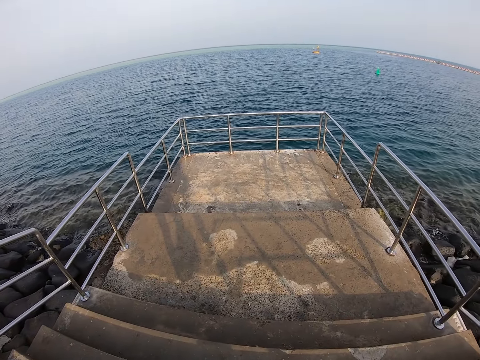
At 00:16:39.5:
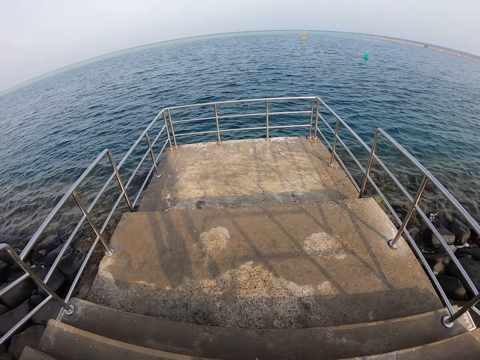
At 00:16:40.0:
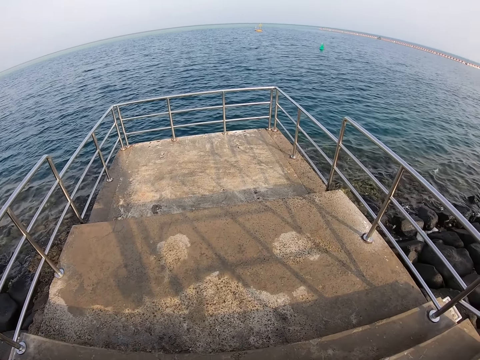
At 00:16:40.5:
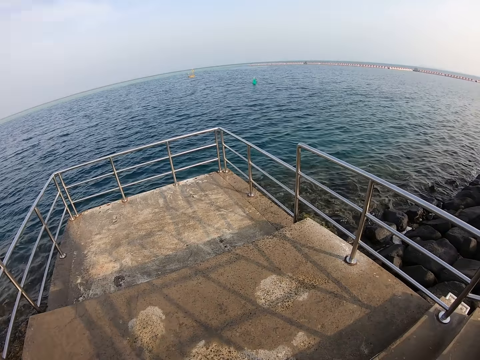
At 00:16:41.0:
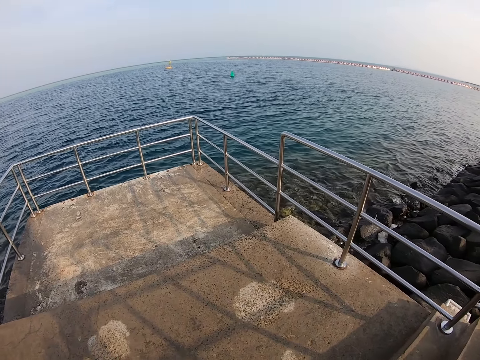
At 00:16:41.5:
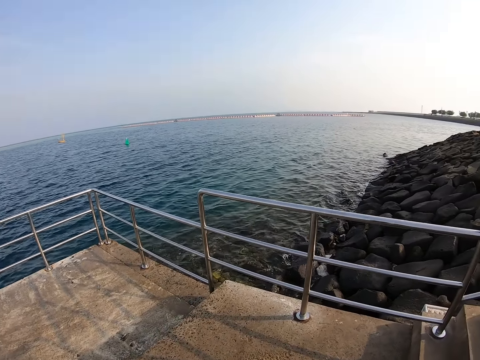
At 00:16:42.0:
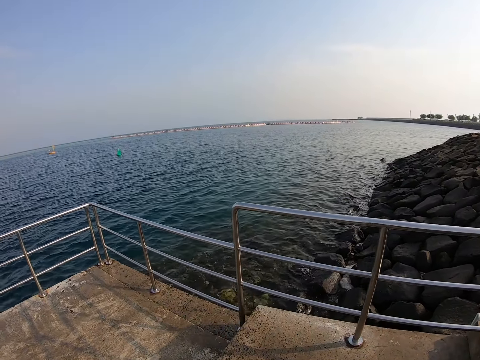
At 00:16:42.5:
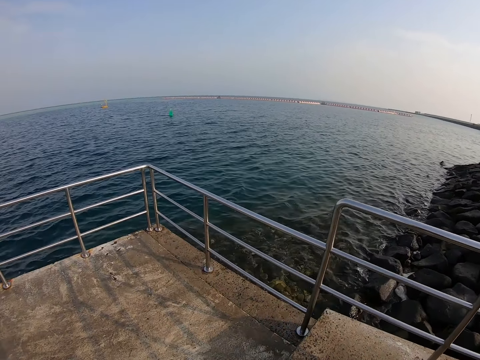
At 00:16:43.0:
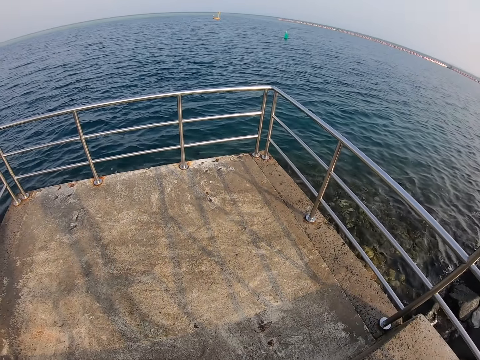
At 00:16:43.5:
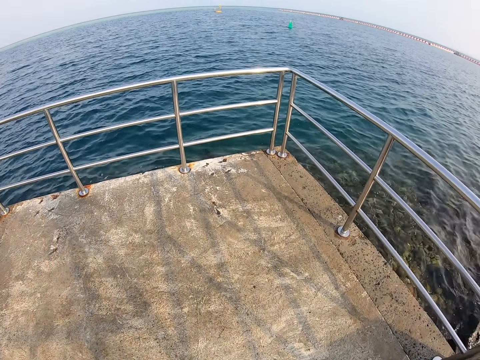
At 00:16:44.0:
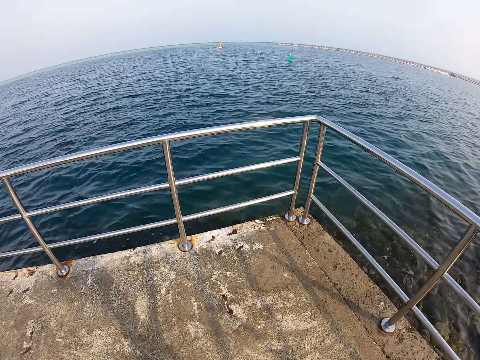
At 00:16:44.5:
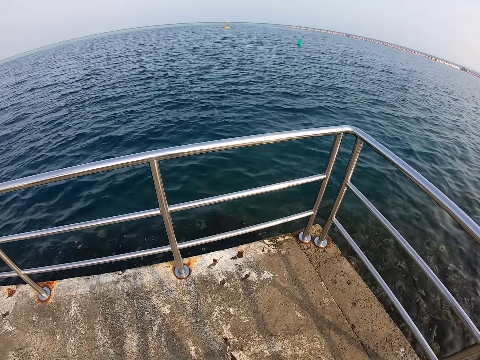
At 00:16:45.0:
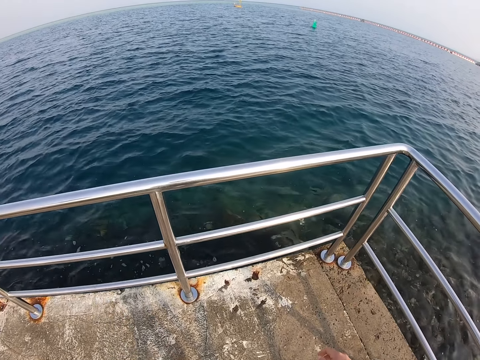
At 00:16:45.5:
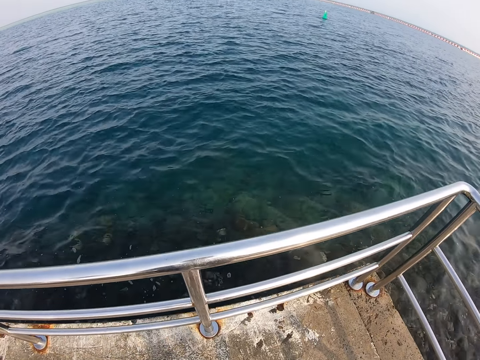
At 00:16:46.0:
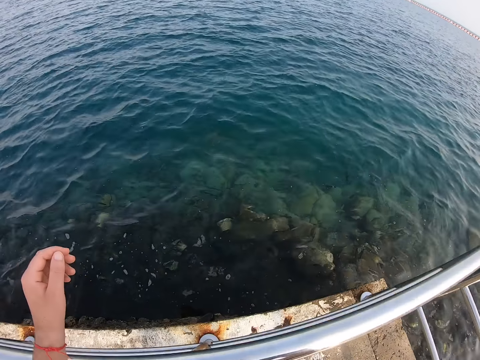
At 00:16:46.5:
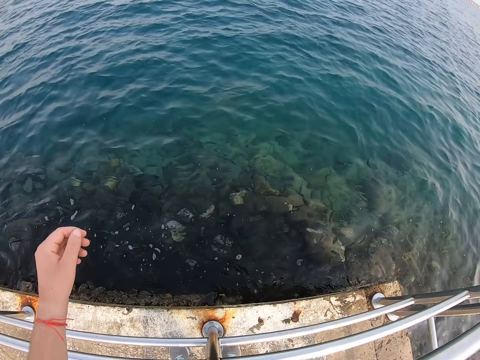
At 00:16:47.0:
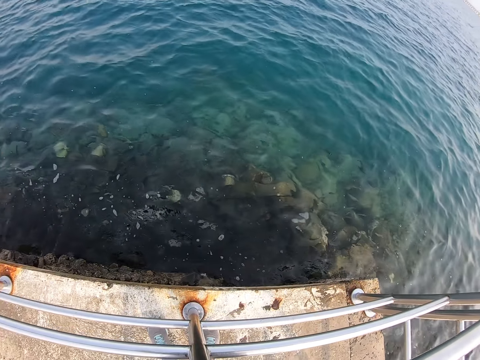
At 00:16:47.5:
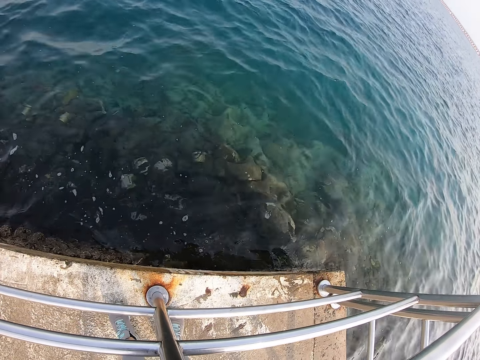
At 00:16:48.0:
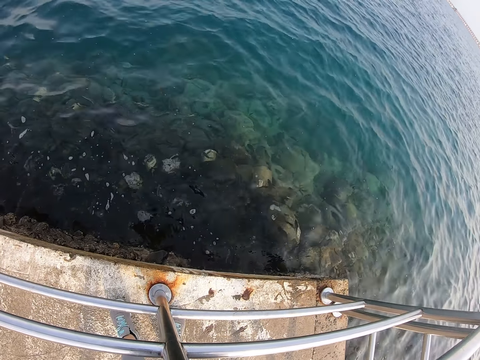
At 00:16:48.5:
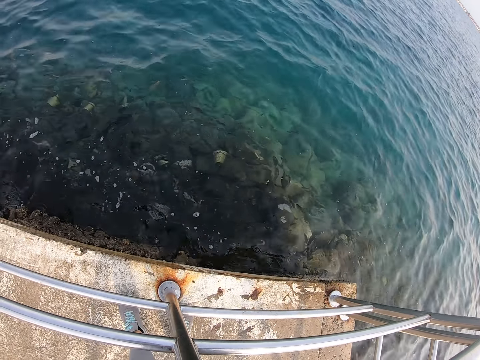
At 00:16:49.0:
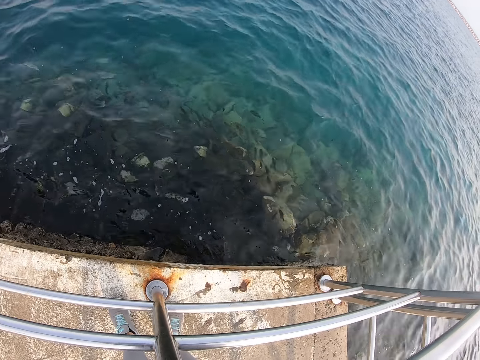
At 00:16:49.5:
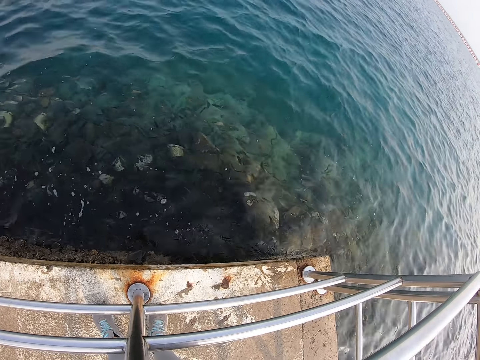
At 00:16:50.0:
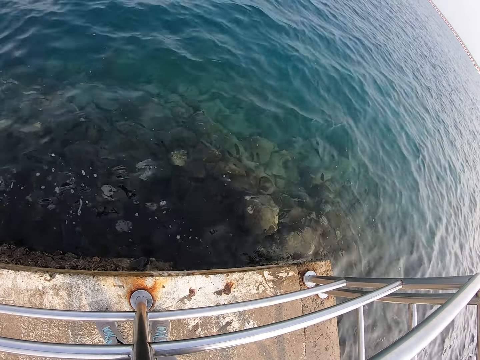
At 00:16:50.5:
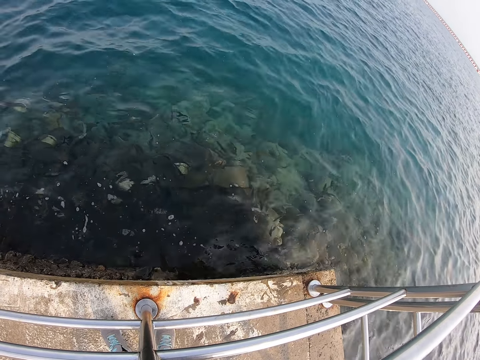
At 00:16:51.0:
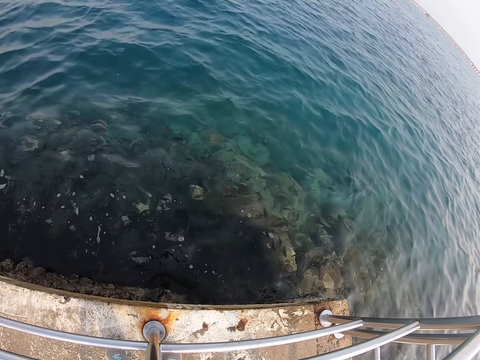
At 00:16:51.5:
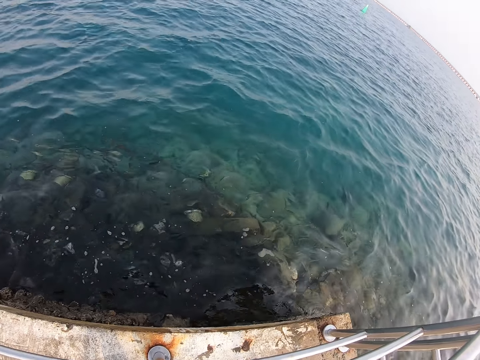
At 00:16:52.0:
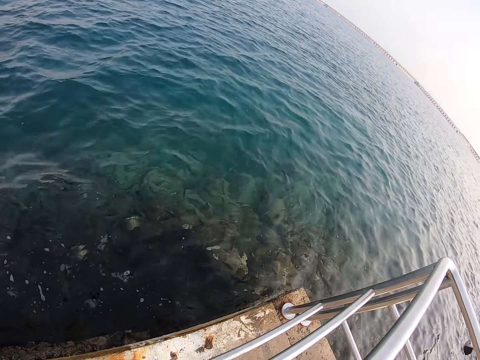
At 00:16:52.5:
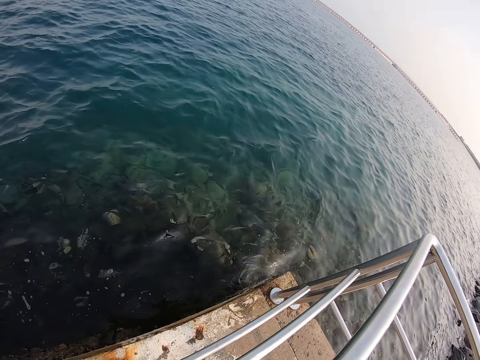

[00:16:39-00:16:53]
The camera wearer looks around and walks around. They place the left hand on the rail. They look at the lake. They lift the left hand. They look at the lake.

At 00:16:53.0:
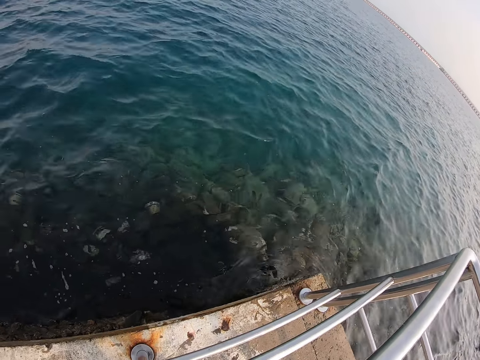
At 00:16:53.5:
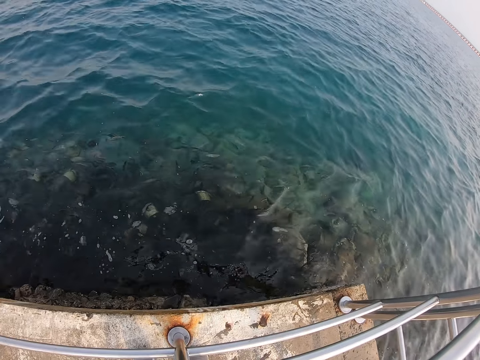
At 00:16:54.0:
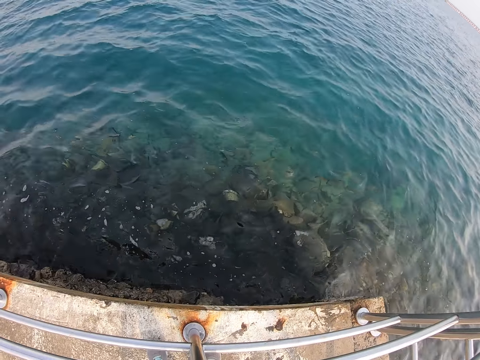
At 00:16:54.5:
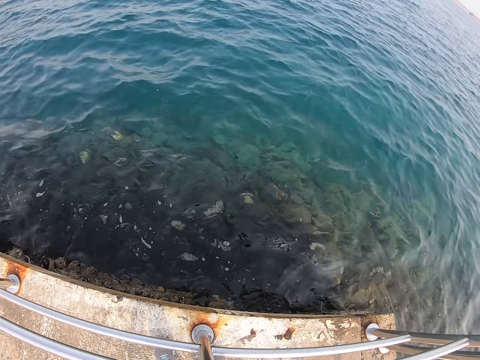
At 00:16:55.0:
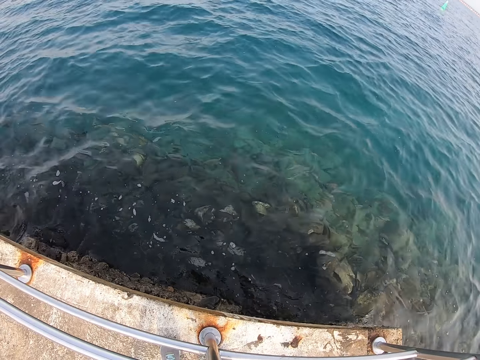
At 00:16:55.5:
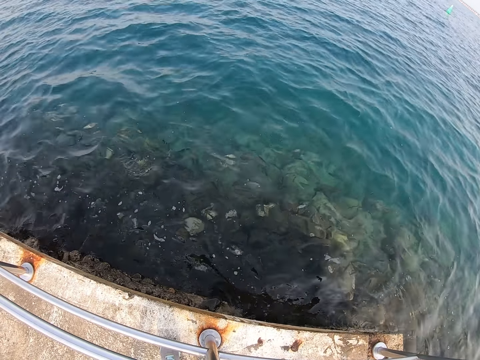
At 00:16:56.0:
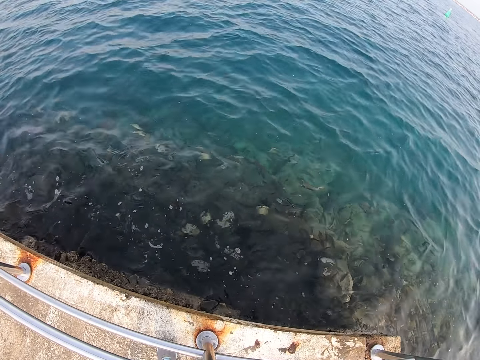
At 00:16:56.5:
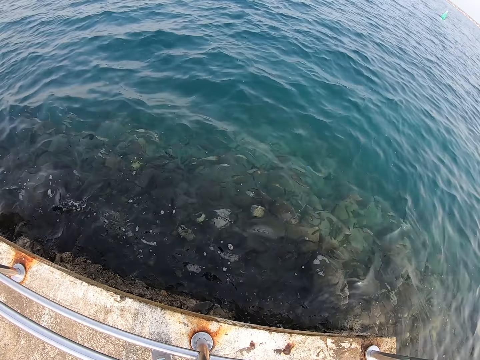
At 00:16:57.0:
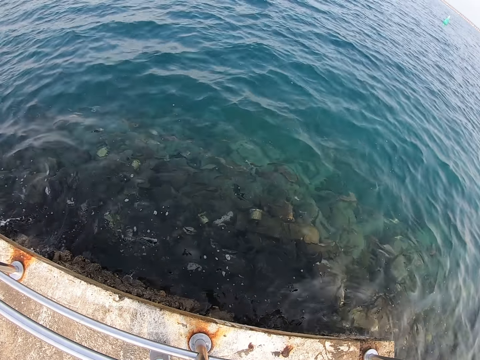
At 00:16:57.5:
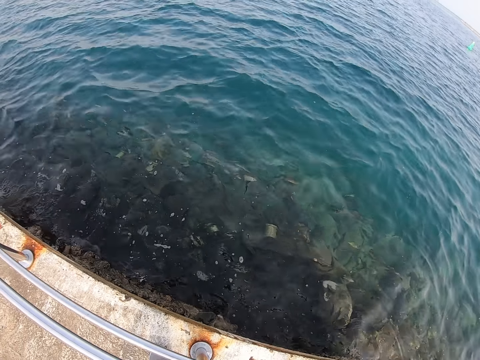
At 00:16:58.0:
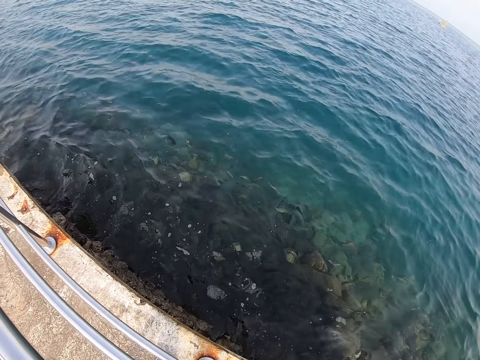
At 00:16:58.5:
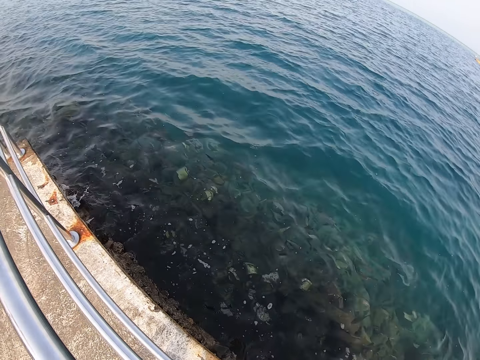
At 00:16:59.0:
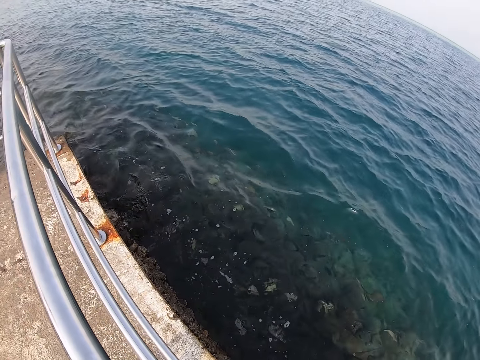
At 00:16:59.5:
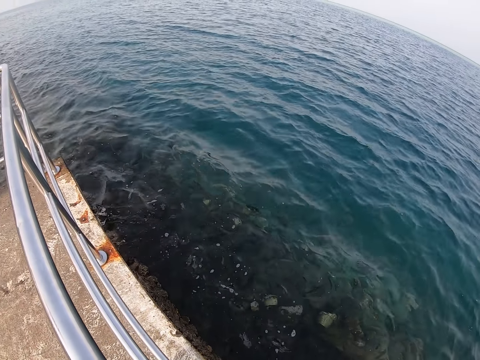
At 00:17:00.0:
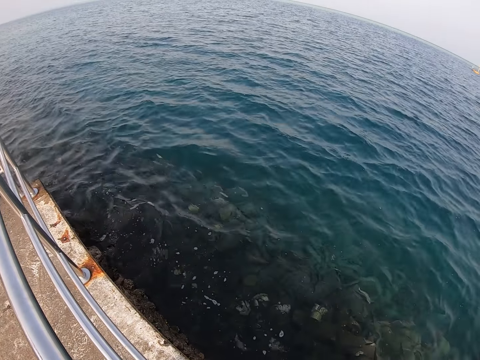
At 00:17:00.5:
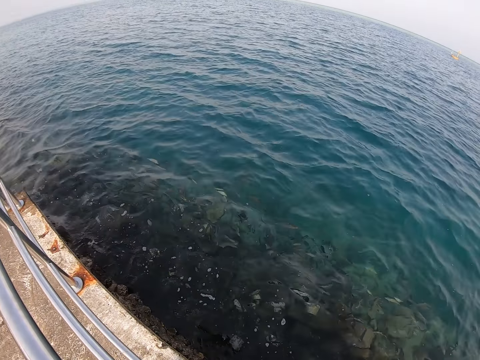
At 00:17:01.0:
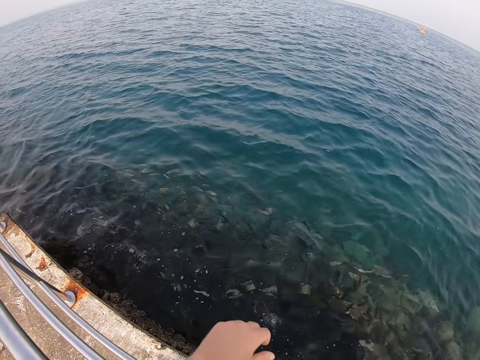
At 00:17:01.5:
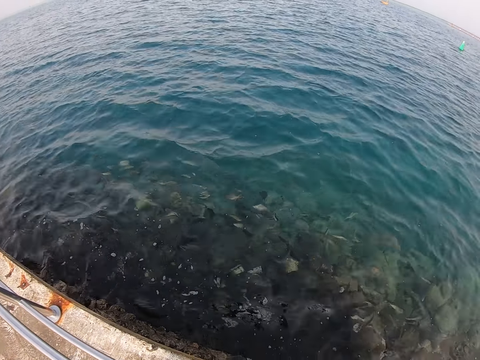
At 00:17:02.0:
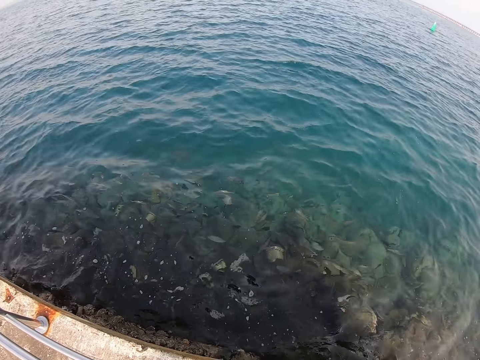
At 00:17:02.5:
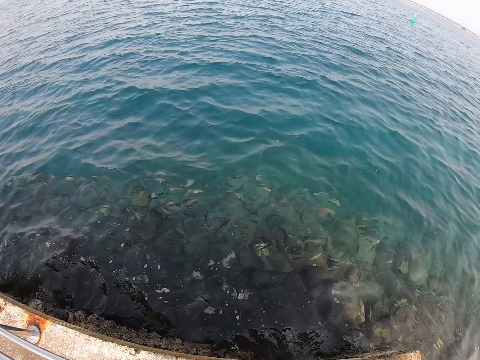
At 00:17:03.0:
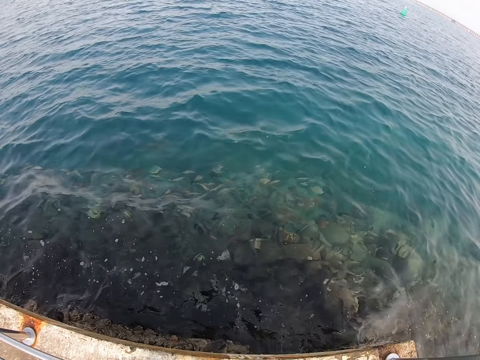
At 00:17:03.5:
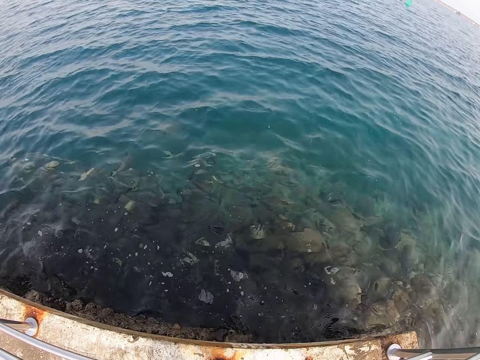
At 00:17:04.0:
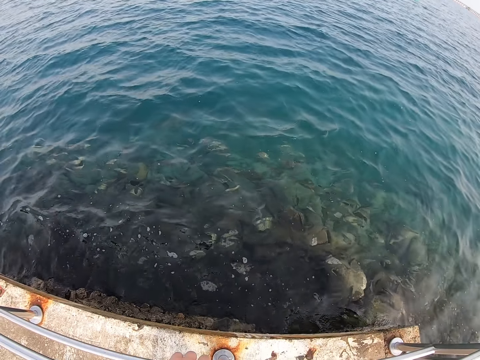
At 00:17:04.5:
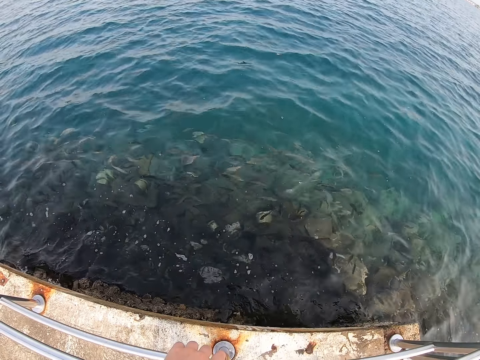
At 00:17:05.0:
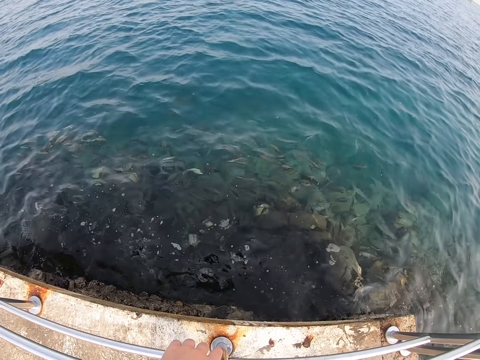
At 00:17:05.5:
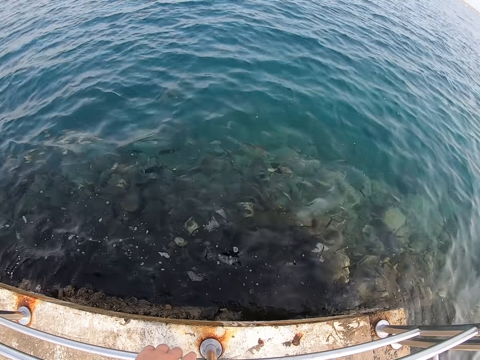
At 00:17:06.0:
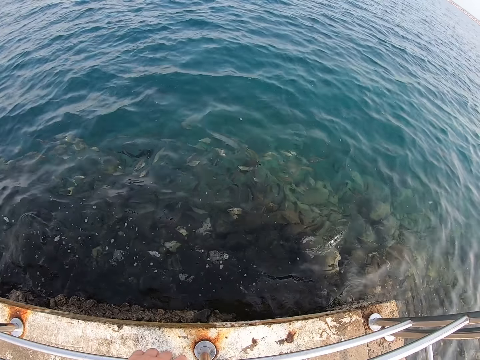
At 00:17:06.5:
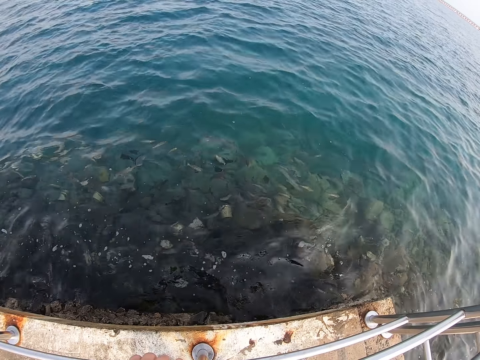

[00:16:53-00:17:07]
The camera wearer drops the left hand. They look at the lake.
